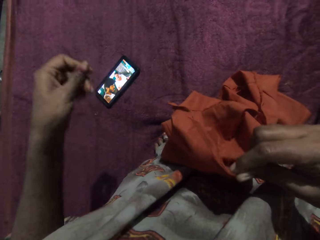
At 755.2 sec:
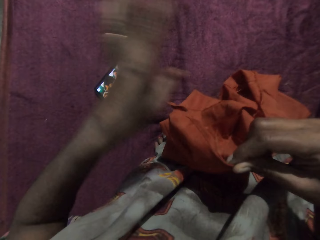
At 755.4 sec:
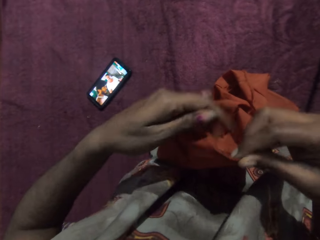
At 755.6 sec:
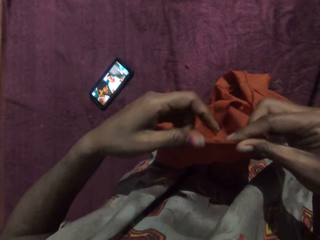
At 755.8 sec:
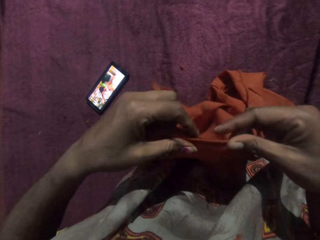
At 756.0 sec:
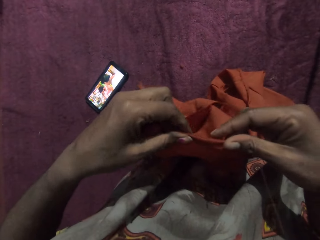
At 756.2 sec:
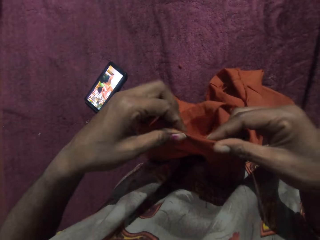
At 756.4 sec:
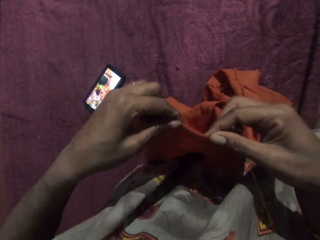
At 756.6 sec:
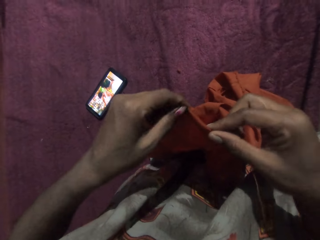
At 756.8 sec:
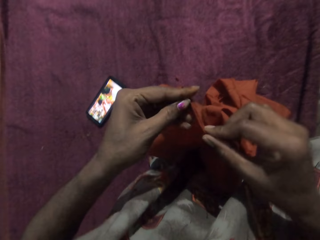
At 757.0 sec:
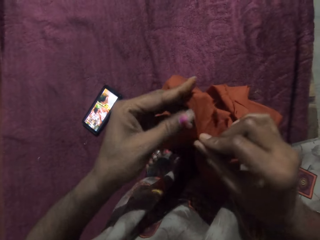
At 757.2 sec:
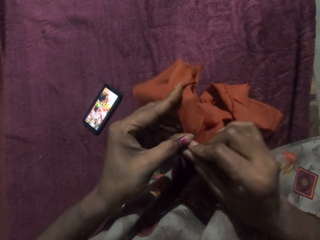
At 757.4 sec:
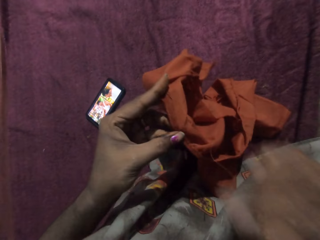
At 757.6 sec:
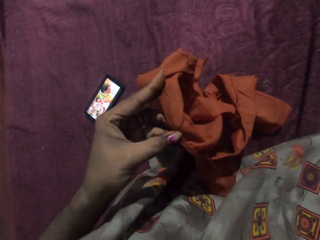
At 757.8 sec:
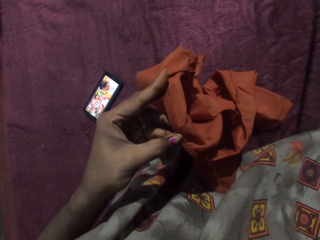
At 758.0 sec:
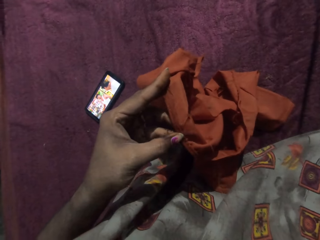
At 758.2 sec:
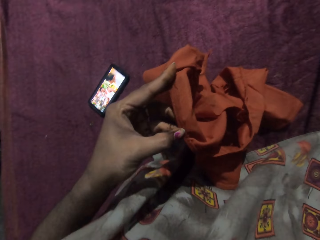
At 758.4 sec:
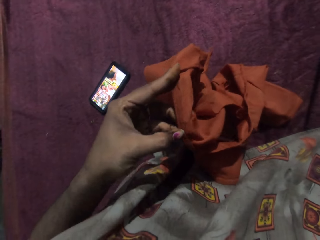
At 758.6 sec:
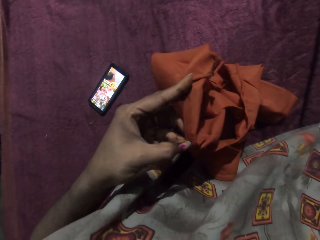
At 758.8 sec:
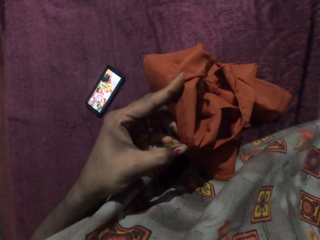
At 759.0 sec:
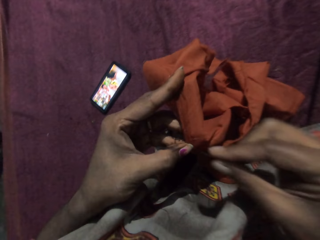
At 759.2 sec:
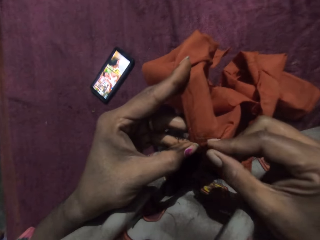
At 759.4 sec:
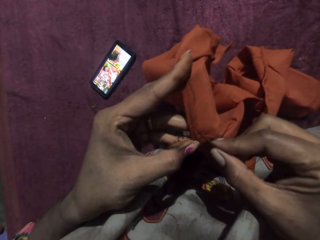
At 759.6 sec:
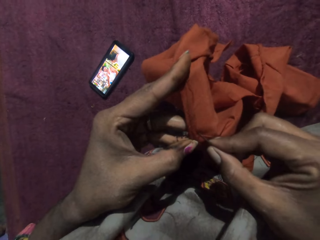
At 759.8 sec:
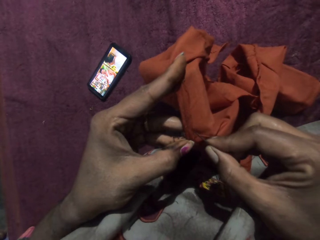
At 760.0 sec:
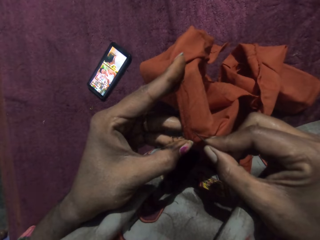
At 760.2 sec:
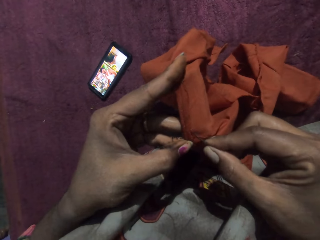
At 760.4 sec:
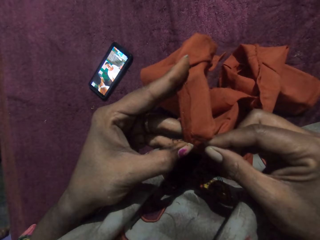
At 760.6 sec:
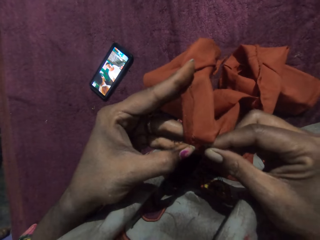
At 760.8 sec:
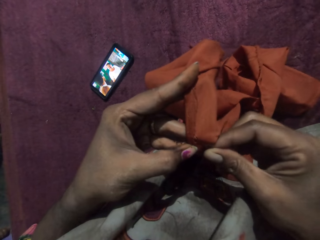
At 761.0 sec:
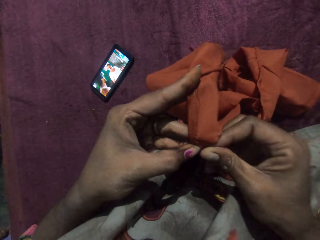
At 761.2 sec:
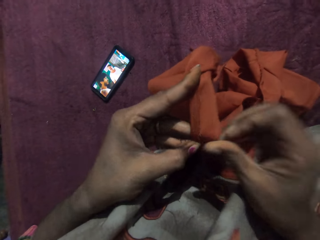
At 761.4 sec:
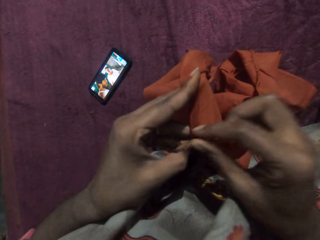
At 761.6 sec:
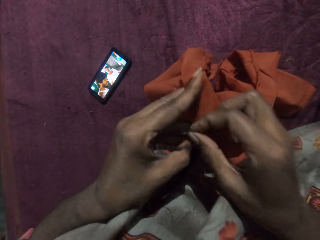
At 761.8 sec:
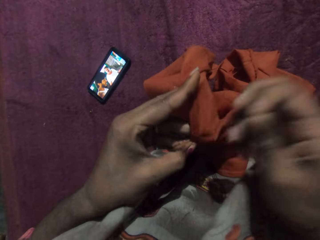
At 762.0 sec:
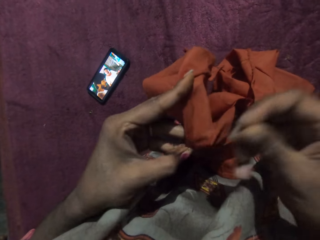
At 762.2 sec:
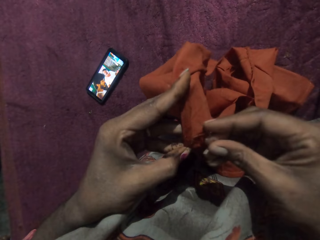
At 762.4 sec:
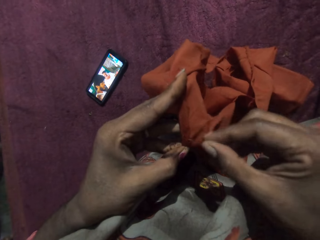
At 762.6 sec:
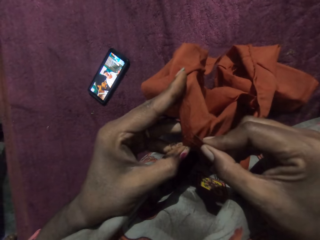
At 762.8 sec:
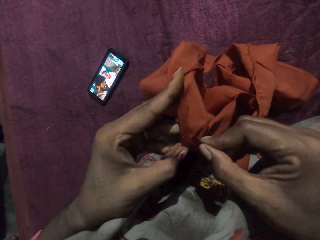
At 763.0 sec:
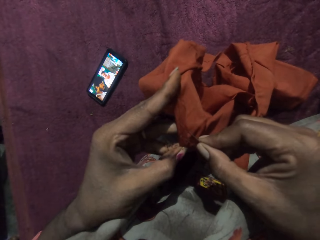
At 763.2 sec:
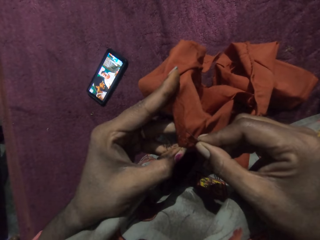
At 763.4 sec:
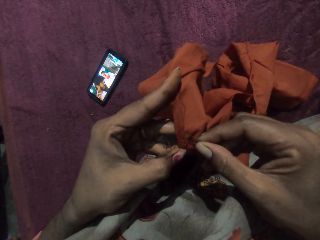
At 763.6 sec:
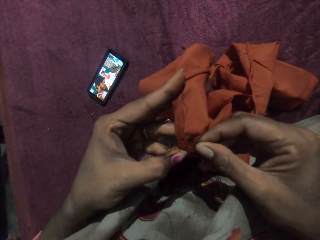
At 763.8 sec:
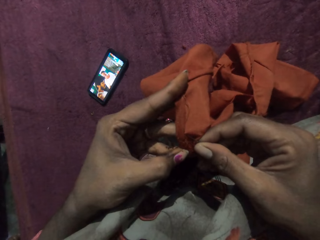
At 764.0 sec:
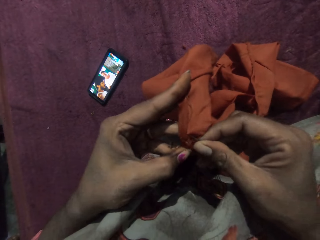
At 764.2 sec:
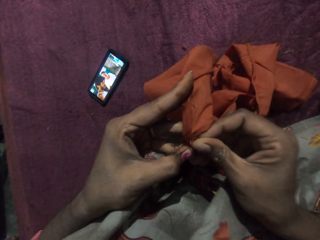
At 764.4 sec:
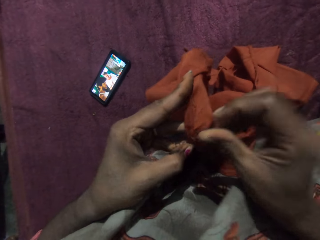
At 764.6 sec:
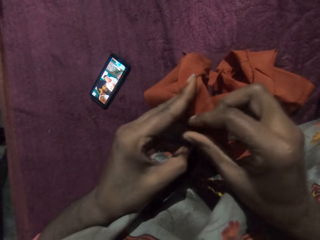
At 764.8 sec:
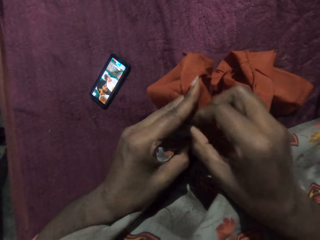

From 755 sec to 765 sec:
The camera wearer sews the cloth in her left hand with the needle and thread in her right hand.

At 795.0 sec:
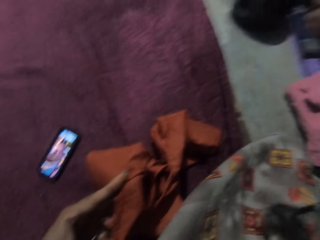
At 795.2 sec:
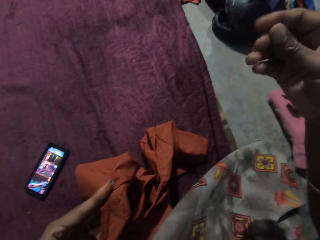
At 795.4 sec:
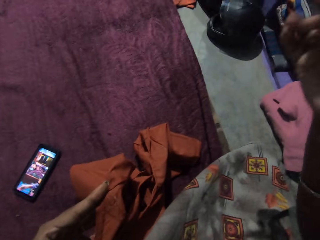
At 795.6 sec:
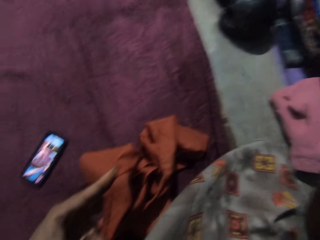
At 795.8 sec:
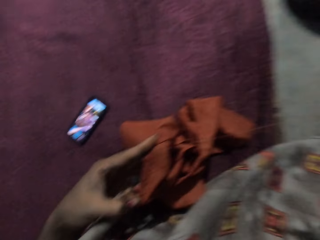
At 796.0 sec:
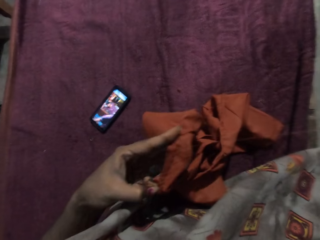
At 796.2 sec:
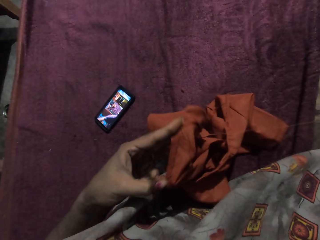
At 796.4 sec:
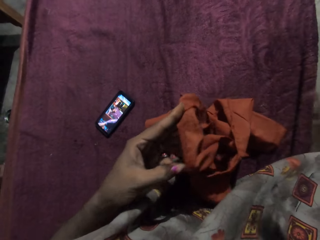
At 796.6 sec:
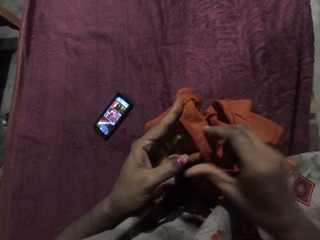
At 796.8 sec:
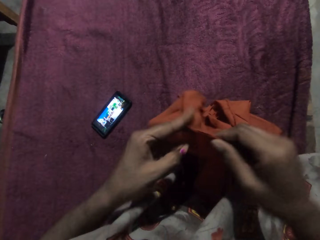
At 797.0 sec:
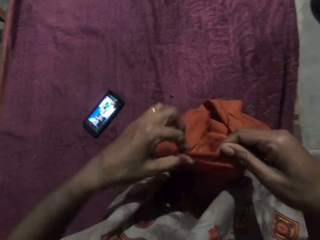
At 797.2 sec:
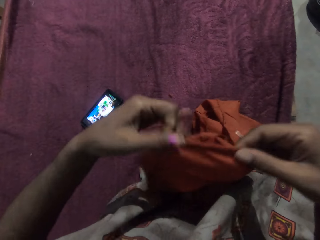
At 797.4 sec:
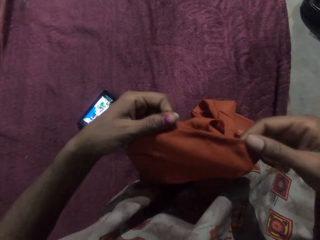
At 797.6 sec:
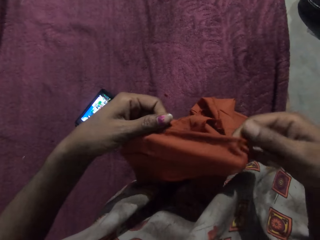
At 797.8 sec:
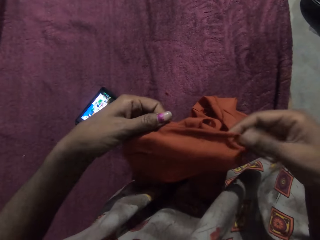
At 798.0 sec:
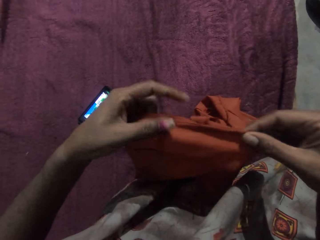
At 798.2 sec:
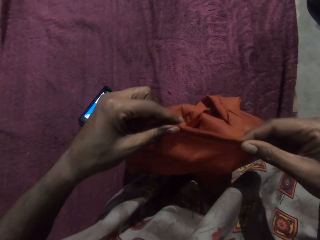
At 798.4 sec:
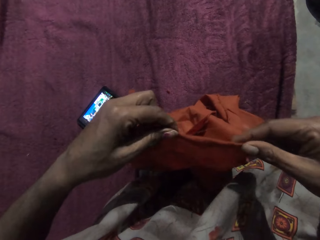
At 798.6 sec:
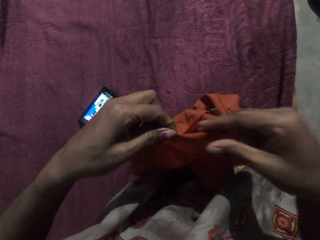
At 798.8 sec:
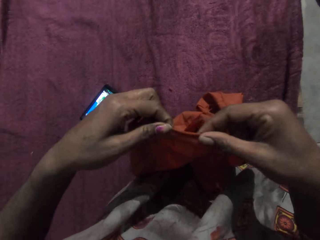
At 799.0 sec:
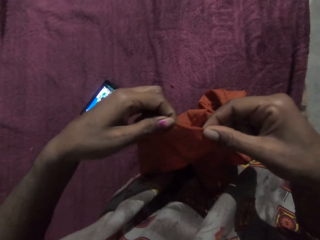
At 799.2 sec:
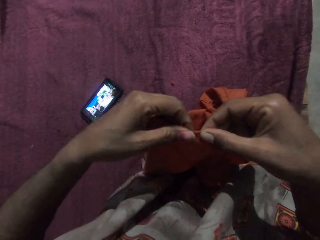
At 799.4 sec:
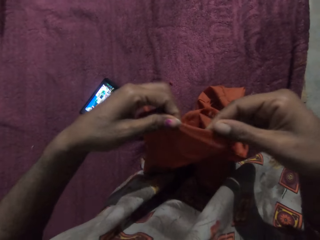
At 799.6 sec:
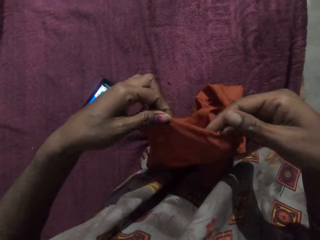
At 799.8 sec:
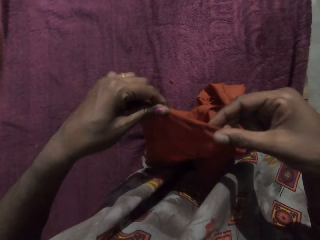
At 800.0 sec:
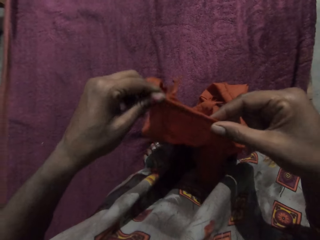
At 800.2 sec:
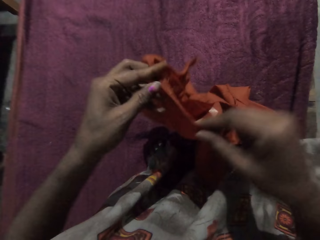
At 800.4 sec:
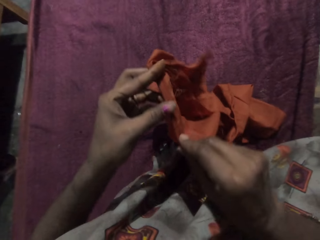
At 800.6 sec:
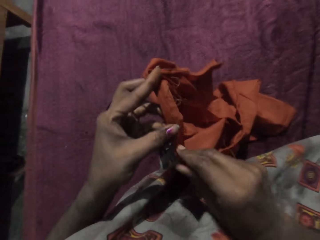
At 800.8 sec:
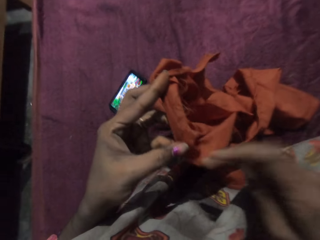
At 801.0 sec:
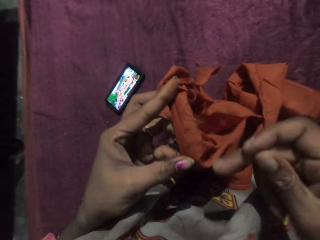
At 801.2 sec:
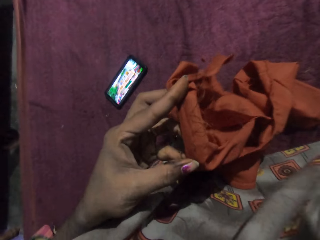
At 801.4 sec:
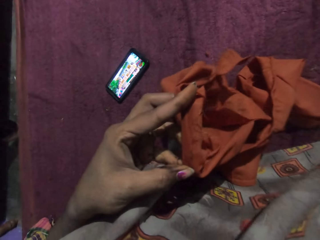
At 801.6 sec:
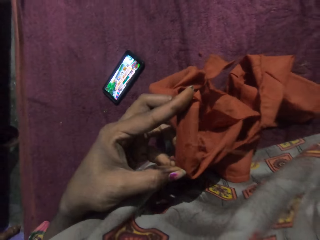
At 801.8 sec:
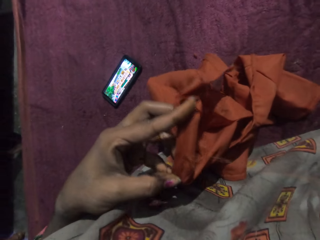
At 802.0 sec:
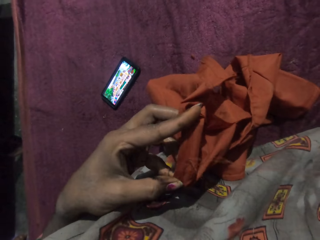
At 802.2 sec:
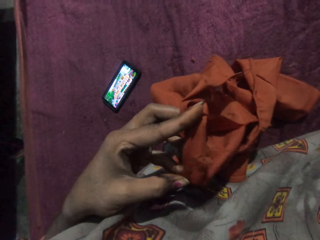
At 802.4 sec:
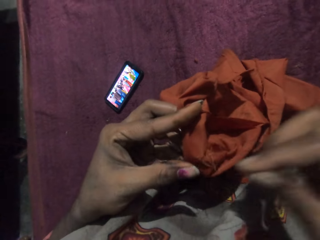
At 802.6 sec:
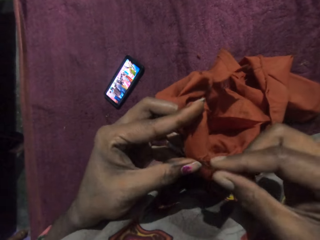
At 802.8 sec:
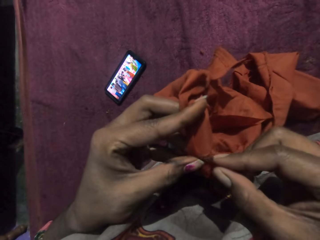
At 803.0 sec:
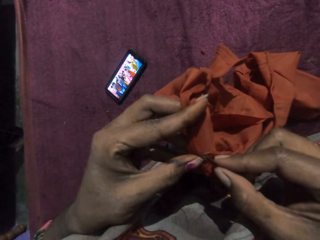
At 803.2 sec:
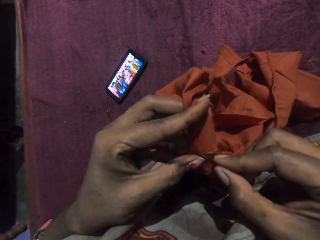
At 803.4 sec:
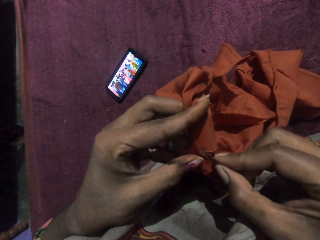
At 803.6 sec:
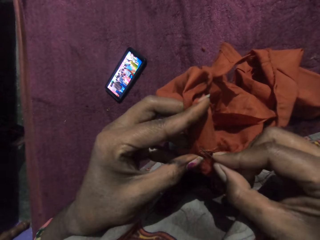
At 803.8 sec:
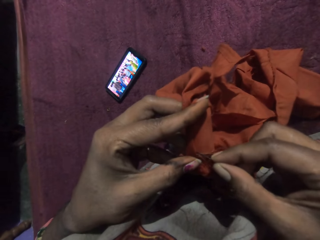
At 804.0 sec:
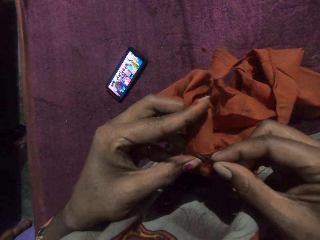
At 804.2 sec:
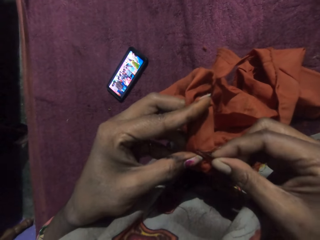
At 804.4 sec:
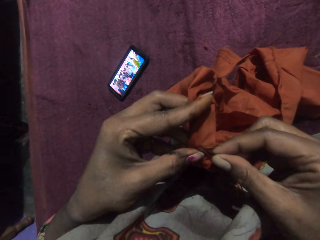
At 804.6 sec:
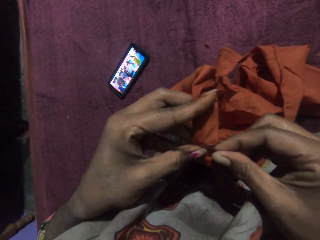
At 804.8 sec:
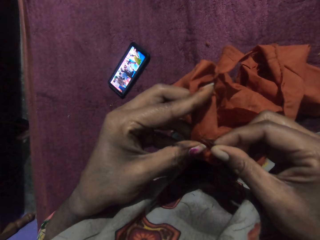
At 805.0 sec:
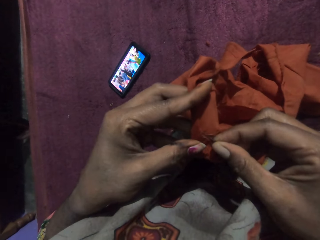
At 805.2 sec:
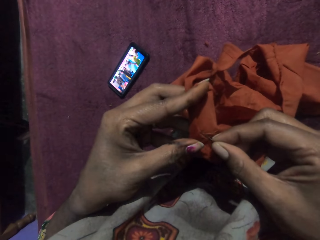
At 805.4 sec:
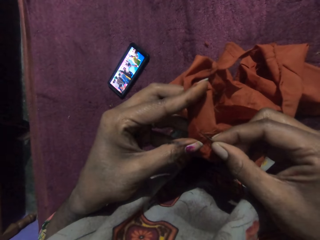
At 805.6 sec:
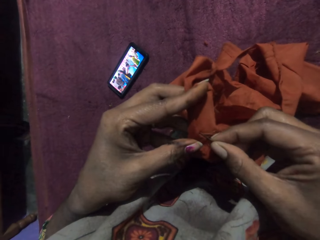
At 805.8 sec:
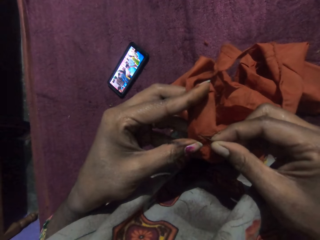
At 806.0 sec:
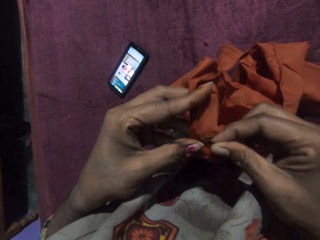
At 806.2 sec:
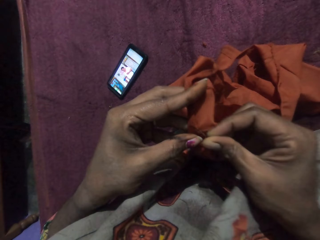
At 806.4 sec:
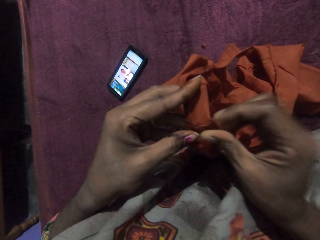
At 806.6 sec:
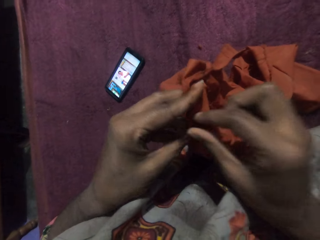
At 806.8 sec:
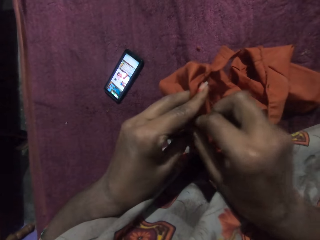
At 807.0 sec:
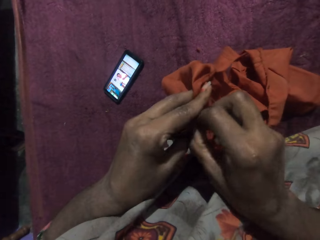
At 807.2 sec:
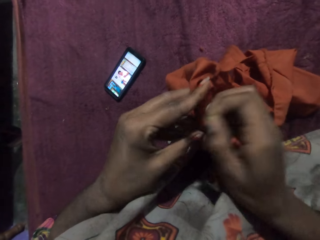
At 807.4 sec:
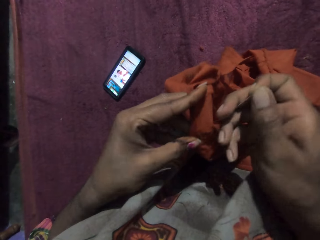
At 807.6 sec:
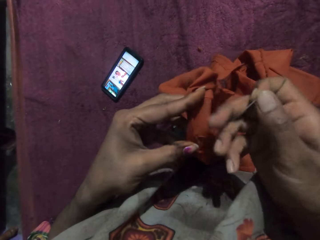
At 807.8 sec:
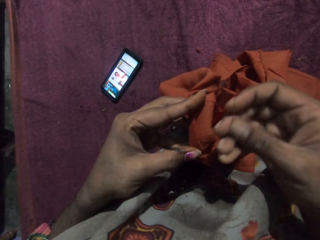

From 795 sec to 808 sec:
The camera wearer turns the cloth with both hands. She stretches the cloth. She sews the cloth in her left hand with the needle and thread in her right hand.
